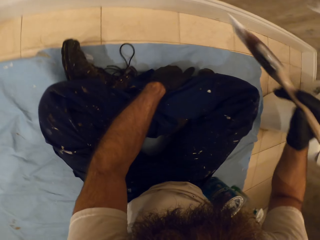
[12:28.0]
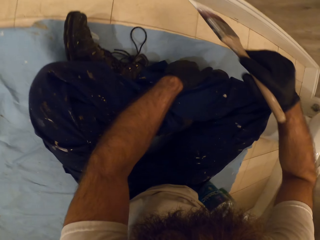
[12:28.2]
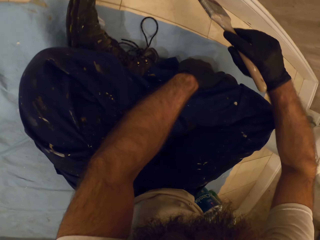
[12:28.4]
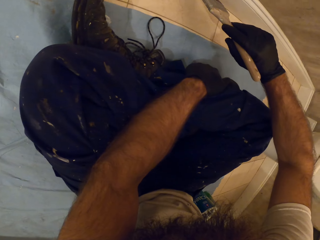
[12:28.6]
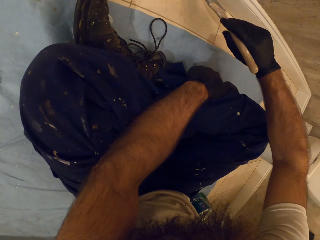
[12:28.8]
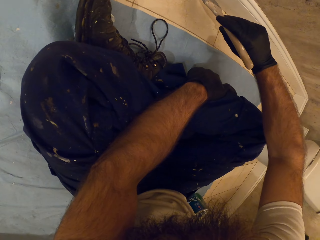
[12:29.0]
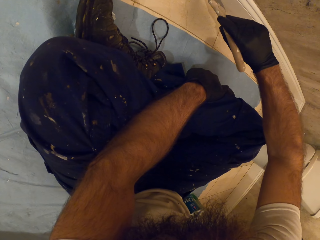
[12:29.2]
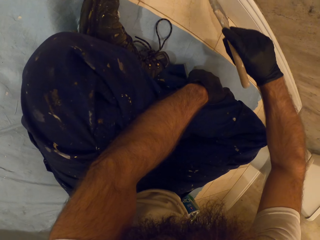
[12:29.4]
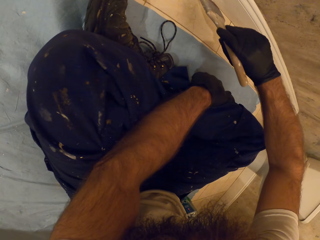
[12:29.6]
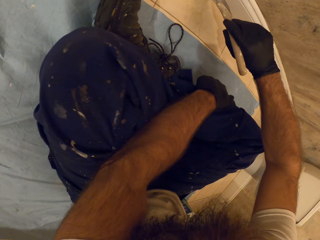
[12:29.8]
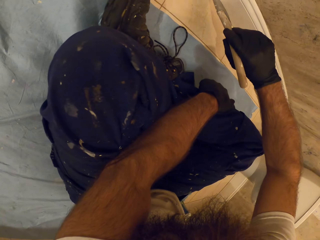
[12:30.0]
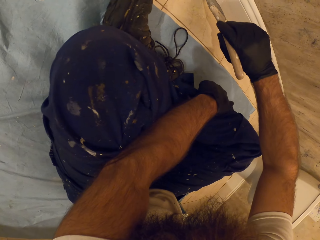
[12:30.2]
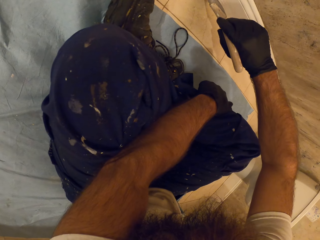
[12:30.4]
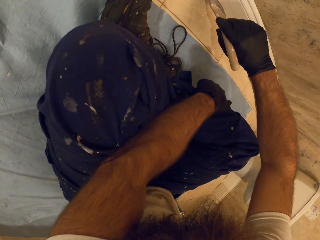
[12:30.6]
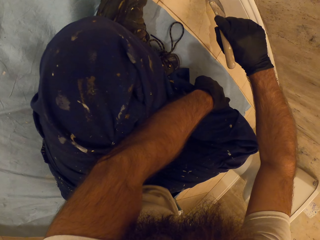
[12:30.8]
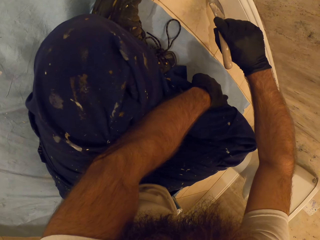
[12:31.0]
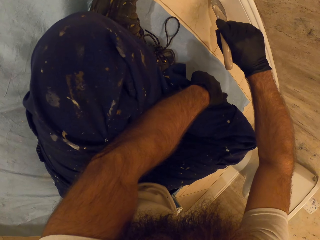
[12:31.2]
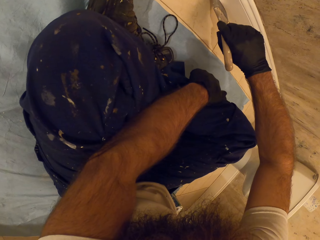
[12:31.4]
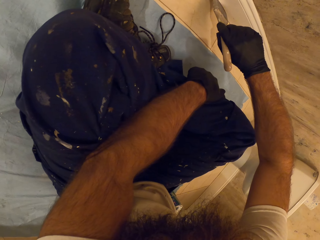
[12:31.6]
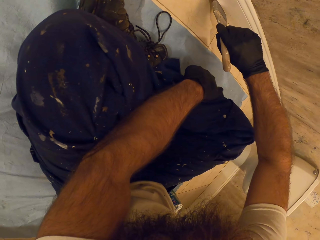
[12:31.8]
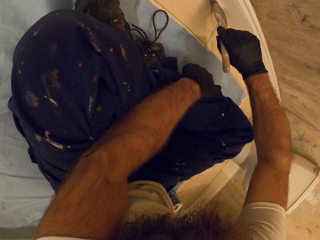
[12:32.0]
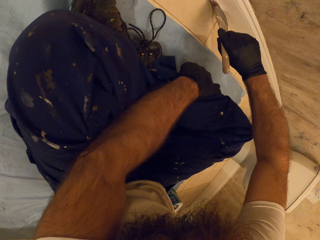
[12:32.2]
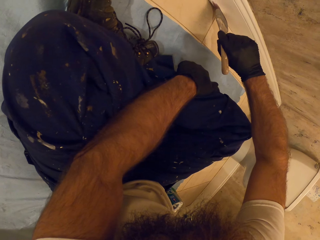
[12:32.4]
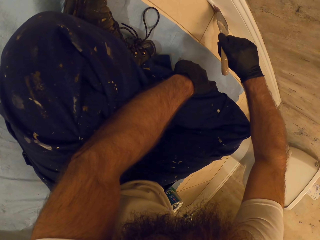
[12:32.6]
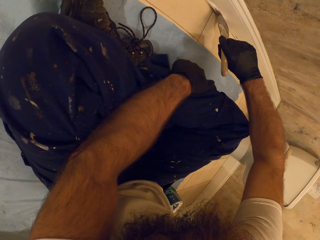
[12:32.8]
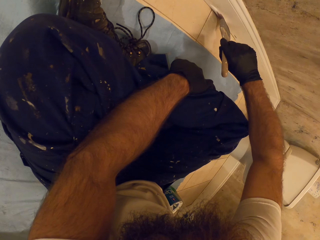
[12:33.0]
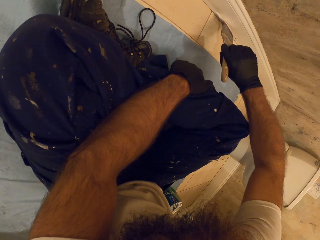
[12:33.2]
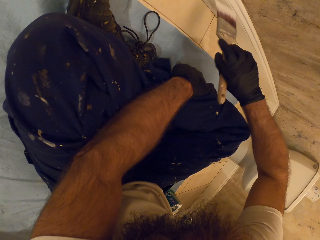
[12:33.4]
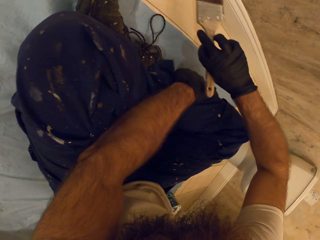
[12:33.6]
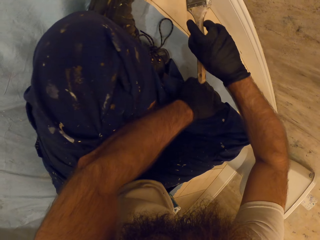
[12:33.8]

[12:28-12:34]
The camera wearer paints the bottom of the wall on the wooden part with the paint brush in his right hand.

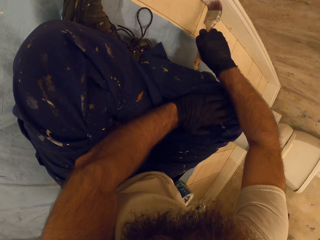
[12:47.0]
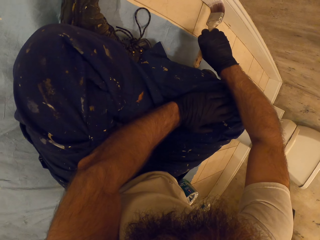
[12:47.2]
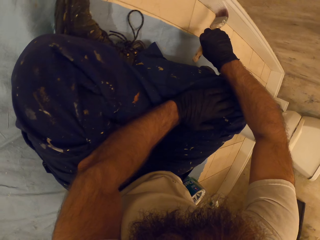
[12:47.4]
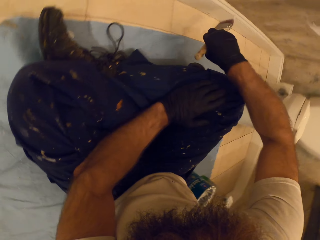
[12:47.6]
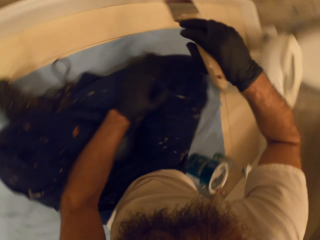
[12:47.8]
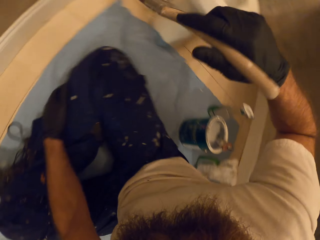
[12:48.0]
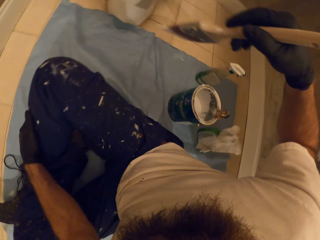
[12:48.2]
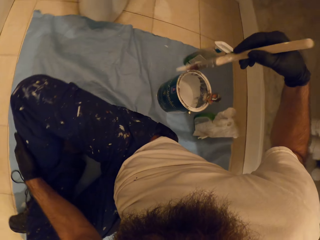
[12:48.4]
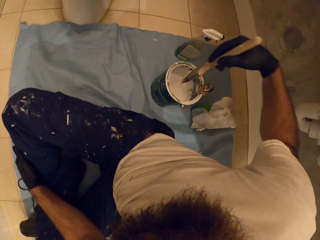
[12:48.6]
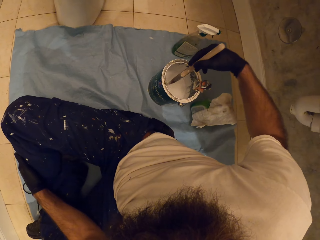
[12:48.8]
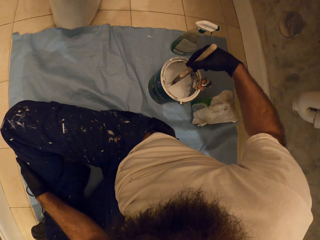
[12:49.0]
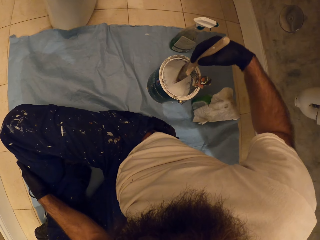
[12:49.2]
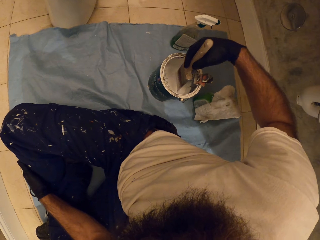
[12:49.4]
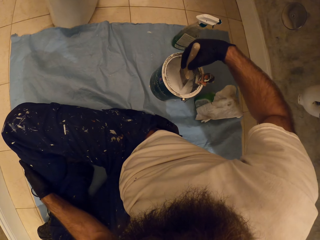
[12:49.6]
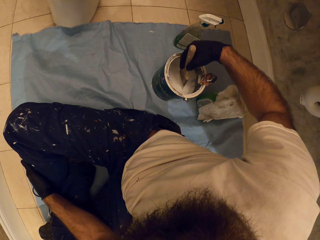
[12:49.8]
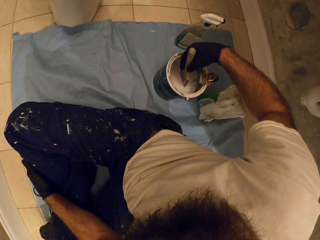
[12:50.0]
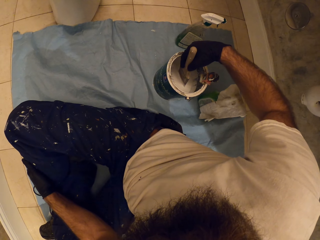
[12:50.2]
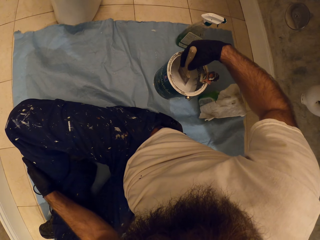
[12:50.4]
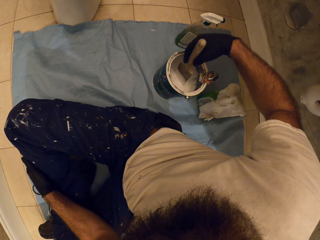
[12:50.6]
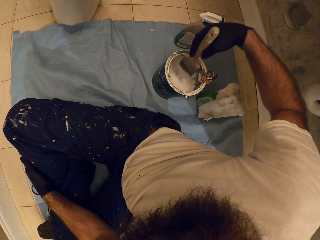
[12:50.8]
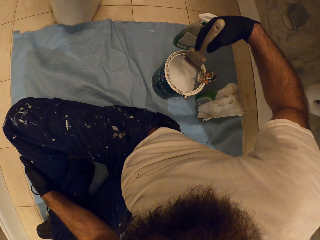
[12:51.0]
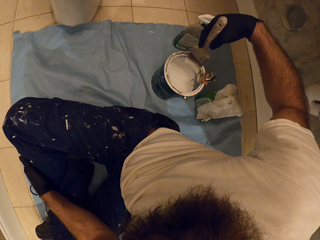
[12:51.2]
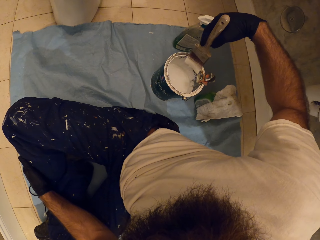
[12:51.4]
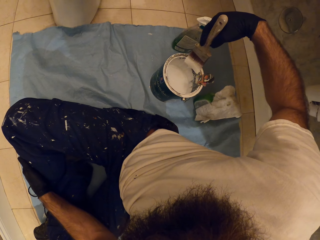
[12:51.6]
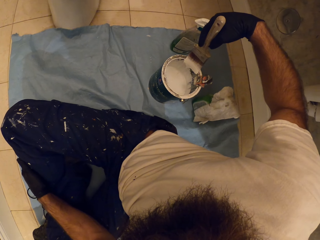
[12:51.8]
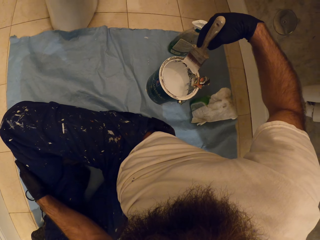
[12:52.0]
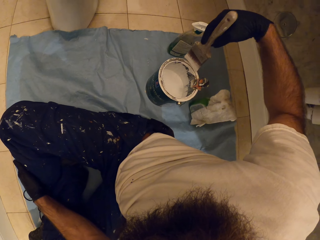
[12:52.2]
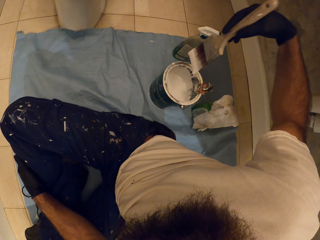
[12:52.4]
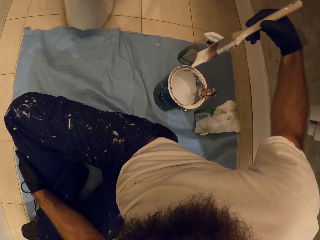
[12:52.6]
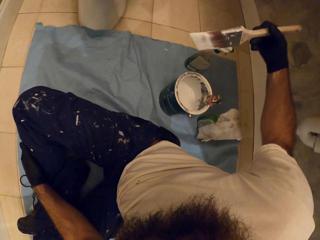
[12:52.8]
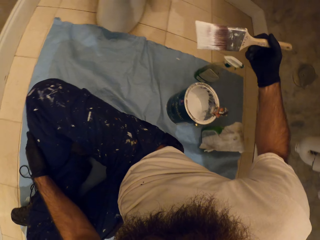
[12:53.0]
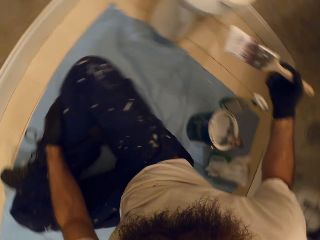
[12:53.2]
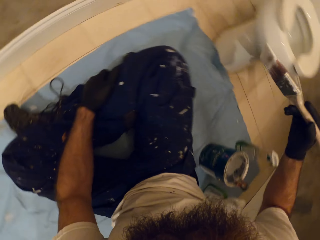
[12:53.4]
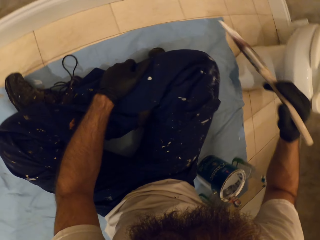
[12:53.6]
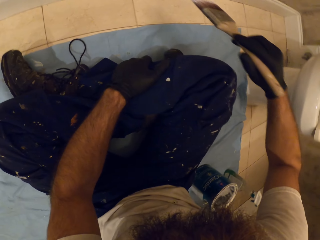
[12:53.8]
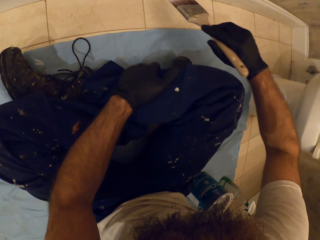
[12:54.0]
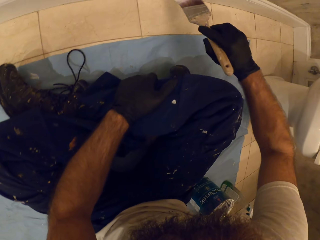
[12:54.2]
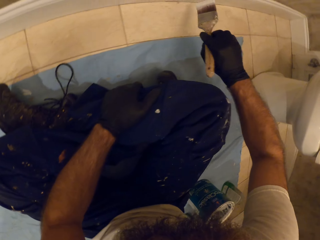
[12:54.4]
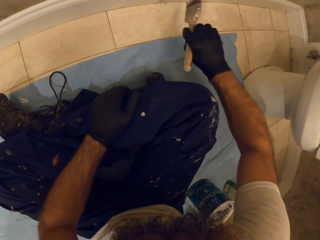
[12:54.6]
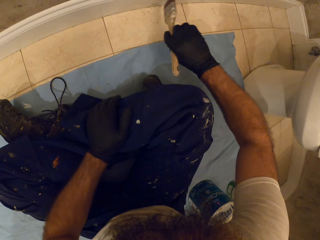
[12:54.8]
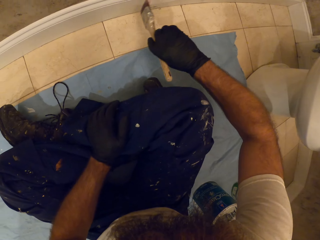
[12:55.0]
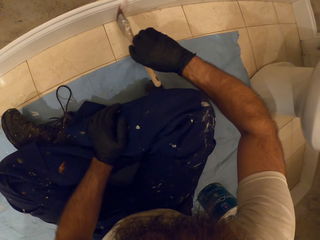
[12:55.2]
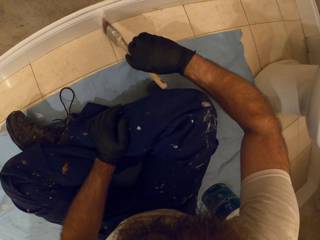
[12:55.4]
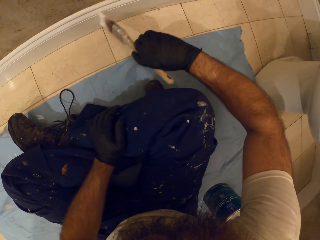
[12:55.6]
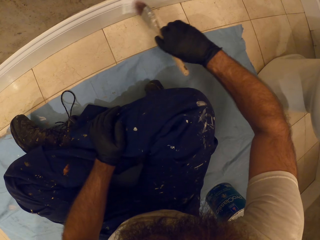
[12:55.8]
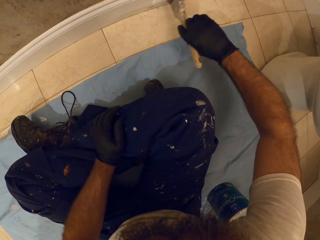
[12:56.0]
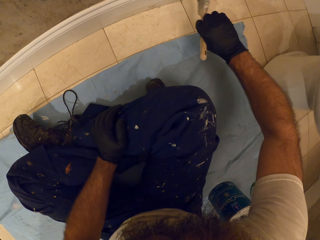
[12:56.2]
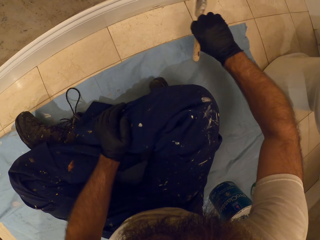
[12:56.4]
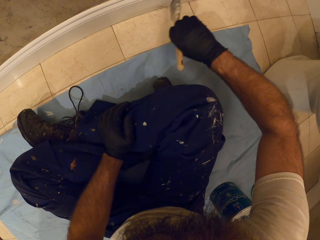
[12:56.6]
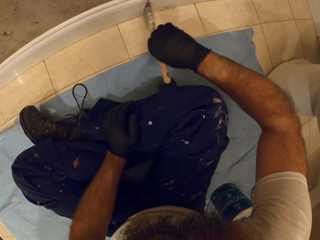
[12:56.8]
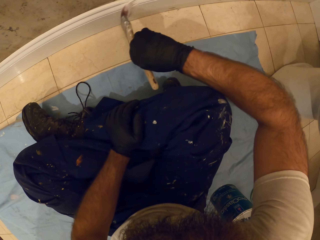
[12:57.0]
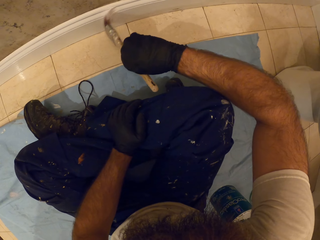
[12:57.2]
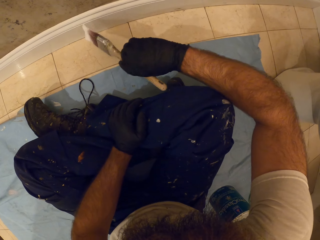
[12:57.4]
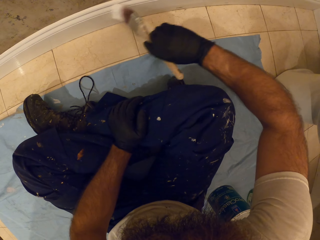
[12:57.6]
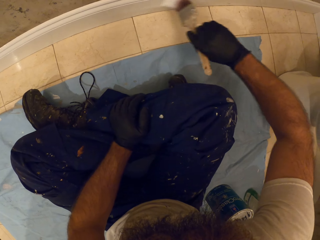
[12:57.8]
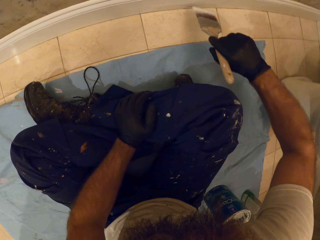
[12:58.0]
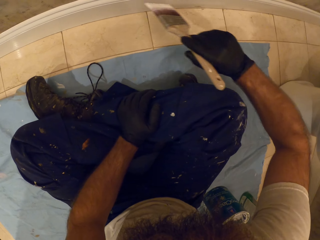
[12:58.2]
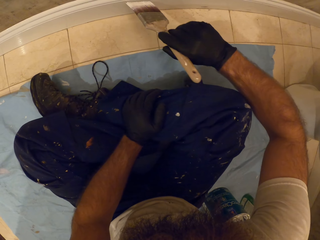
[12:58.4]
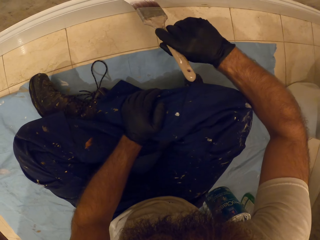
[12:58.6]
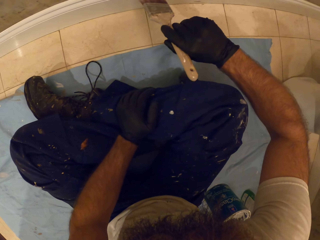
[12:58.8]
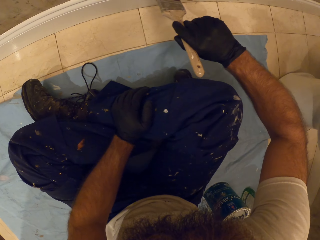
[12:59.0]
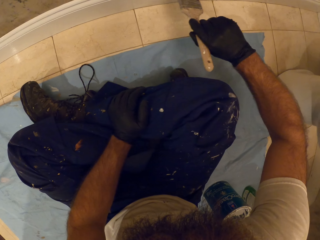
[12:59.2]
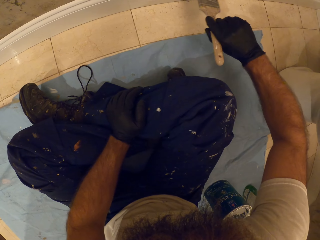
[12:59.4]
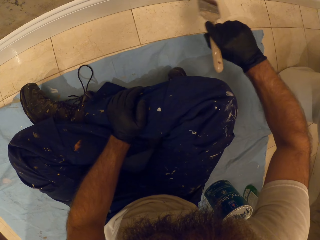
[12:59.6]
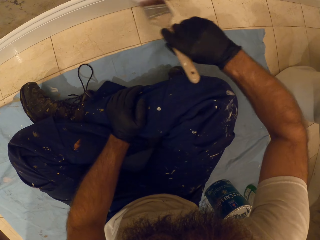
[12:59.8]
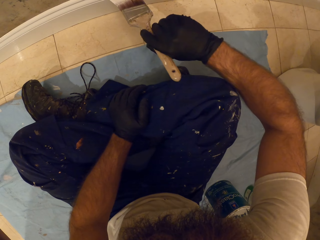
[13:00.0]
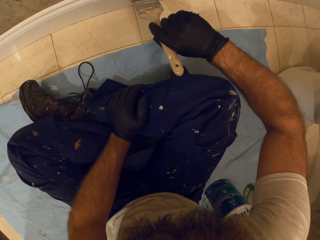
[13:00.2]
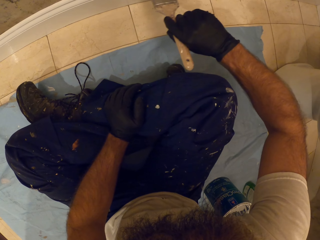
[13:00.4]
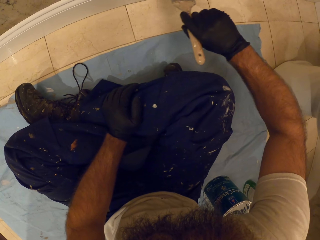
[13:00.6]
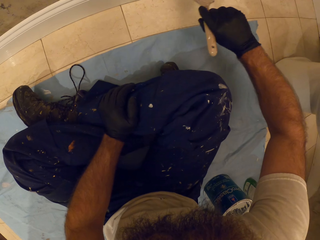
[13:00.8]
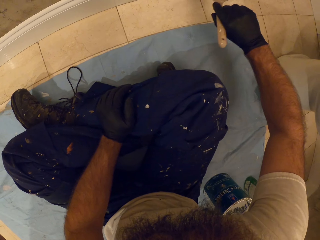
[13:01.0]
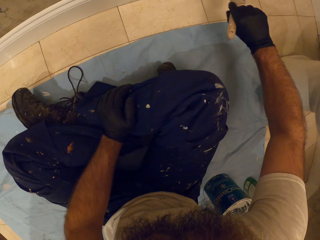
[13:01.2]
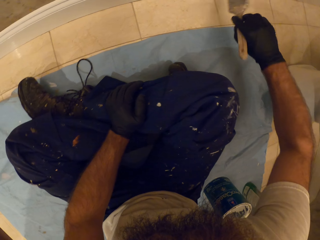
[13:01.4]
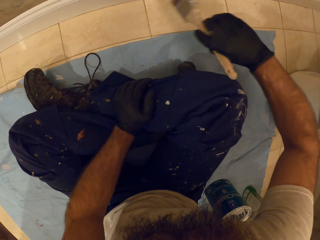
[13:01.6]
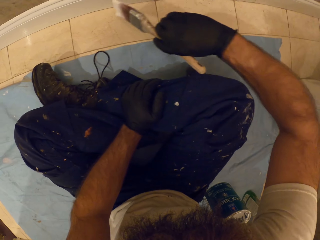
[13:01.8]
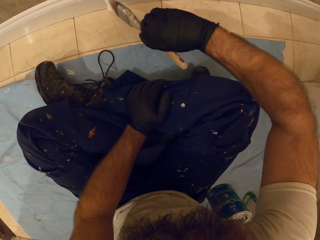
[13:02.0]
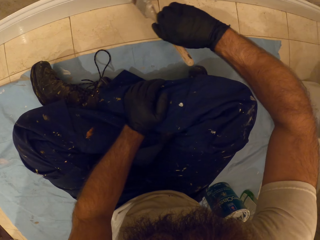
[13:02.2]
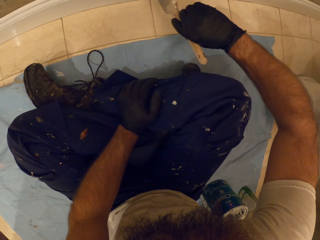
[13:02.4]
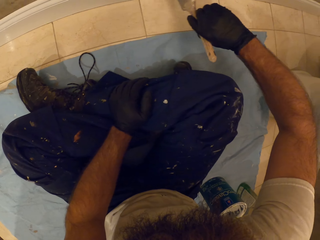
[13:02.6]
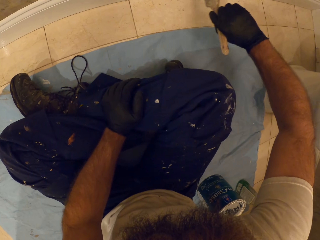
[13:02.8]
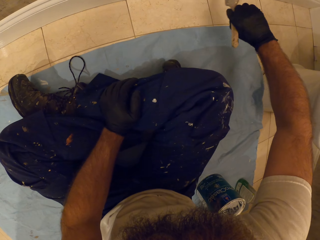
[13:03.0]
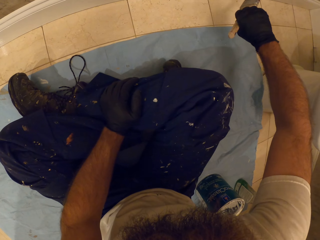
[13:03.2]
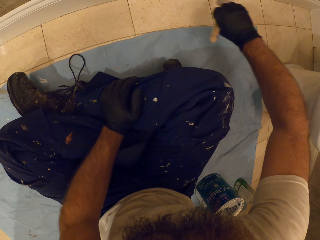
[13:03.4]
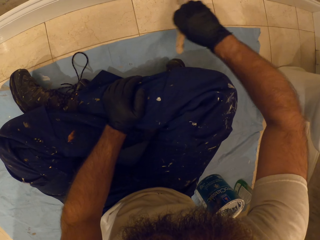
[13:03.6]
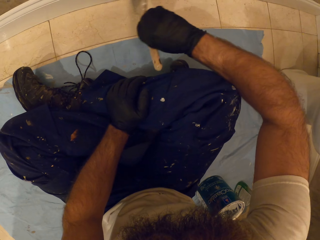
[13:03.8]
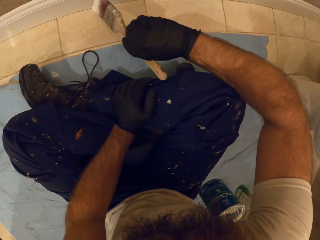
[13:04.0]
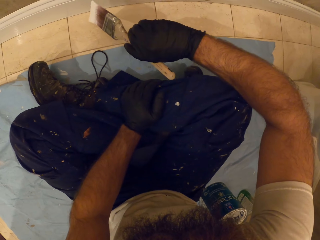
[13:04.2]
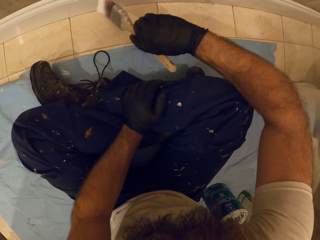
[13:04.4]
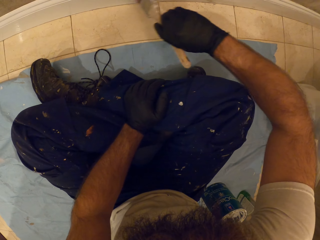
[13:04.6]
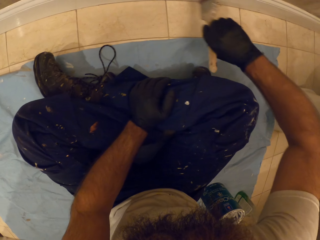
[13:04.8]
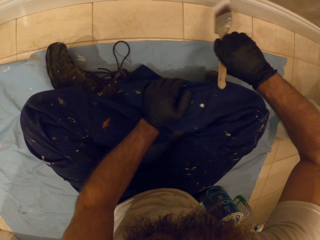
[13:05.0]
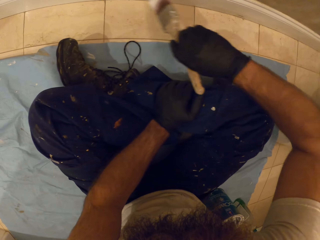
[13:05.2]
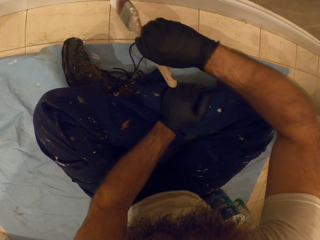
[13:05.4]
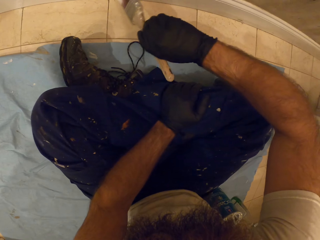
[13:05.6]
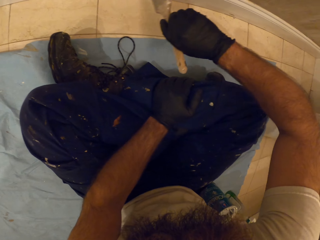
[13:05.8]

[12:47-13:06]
The camera wearer dips the paint brush into the paint bucket or paint tin with his right hand. He scoops off excess paint on the paint tin. He paints the bottom of the wall on the wooden part with the paint brush in his right hand.
